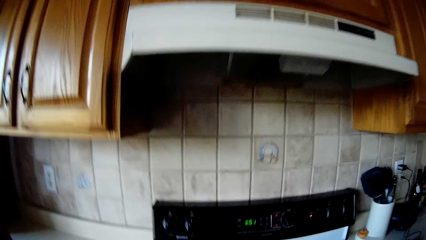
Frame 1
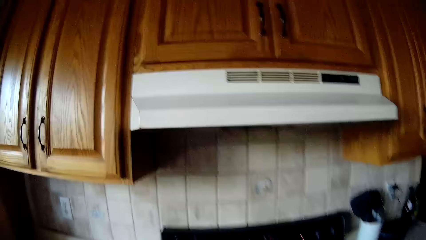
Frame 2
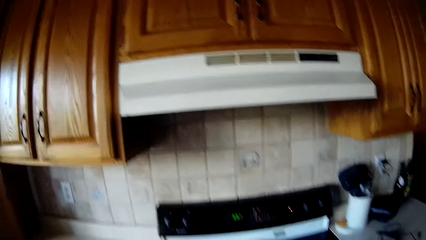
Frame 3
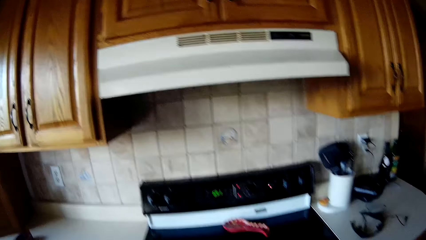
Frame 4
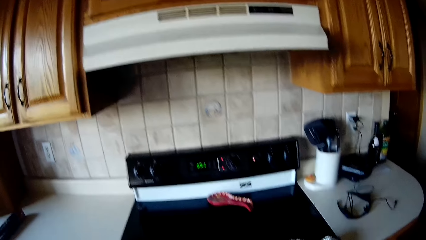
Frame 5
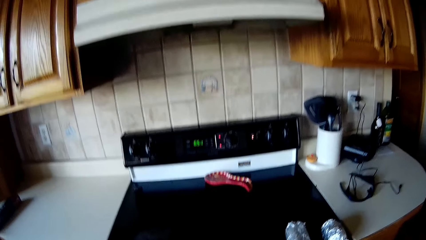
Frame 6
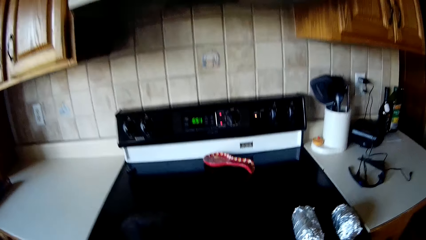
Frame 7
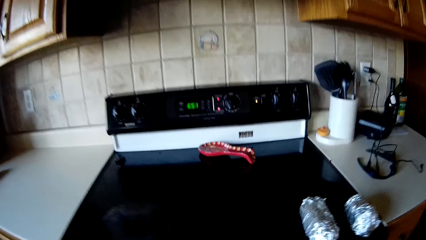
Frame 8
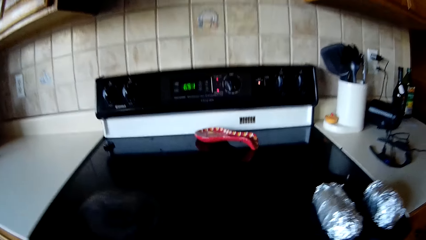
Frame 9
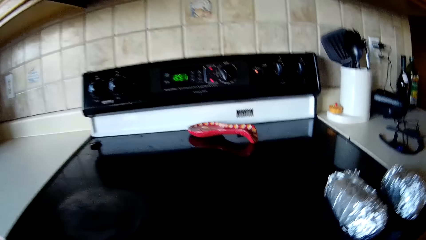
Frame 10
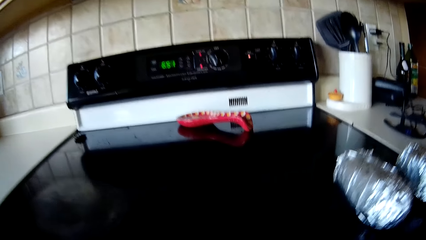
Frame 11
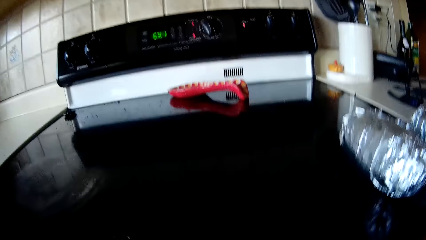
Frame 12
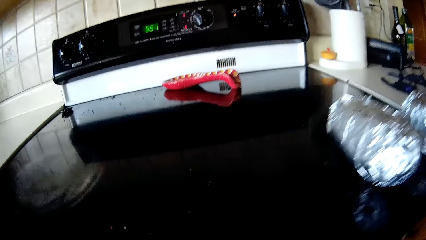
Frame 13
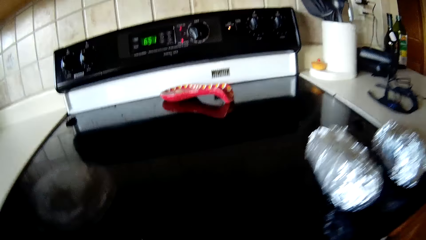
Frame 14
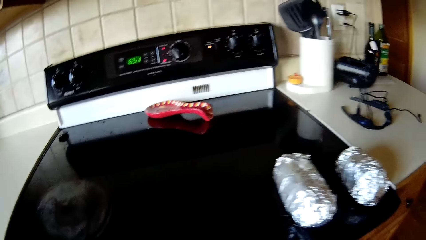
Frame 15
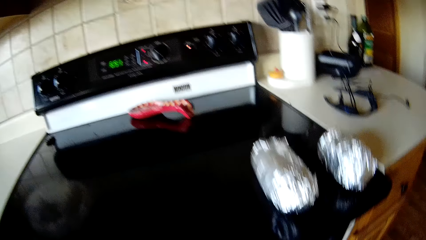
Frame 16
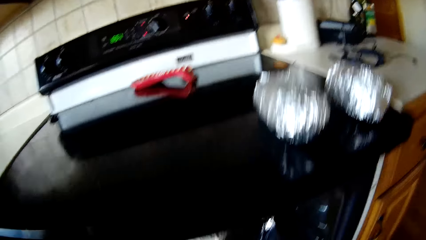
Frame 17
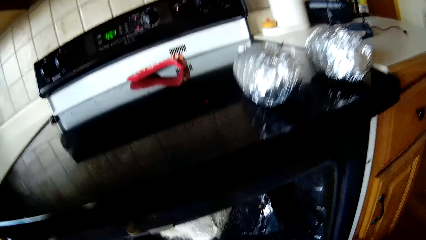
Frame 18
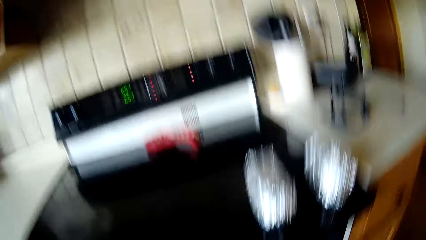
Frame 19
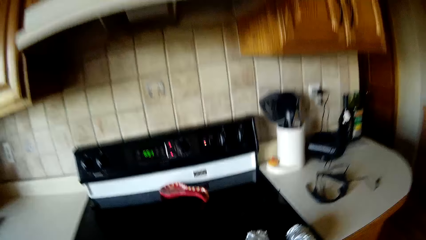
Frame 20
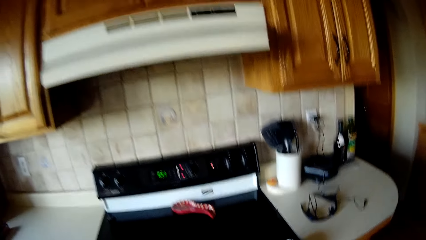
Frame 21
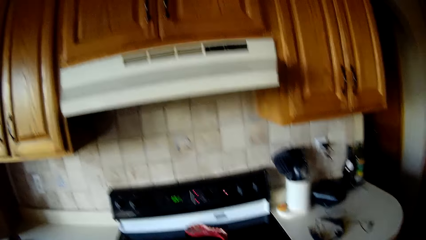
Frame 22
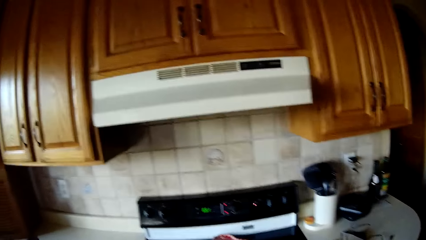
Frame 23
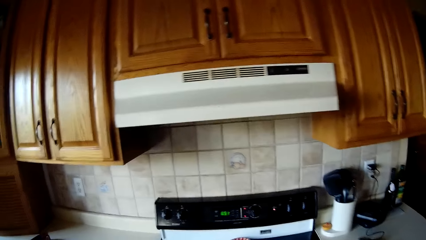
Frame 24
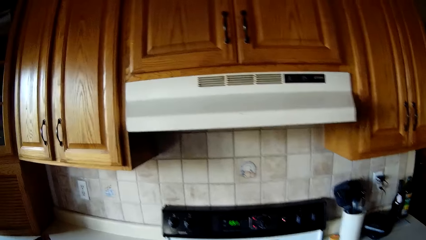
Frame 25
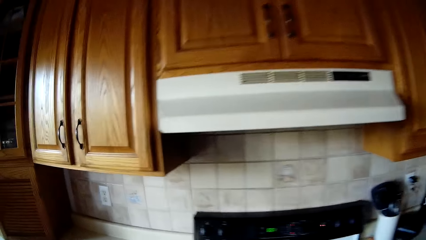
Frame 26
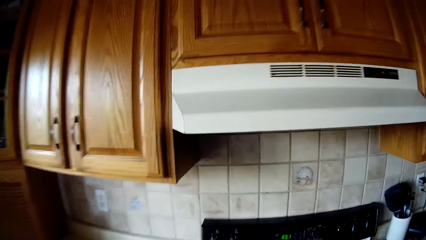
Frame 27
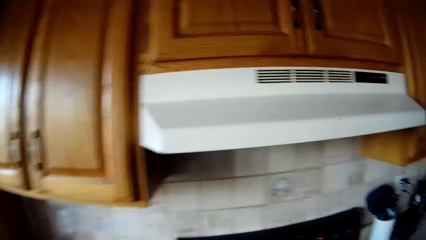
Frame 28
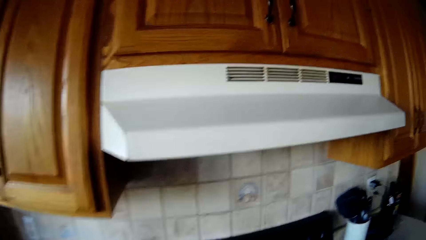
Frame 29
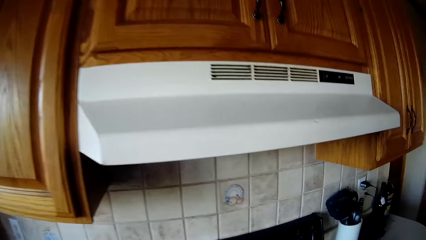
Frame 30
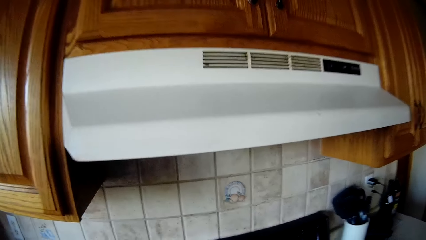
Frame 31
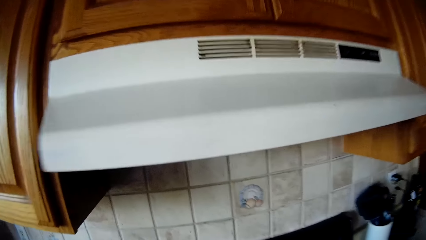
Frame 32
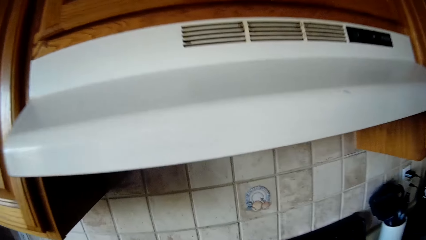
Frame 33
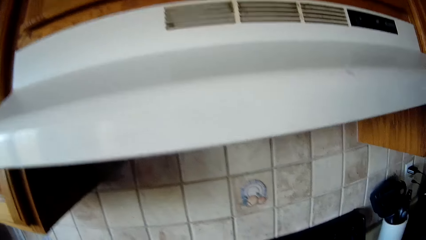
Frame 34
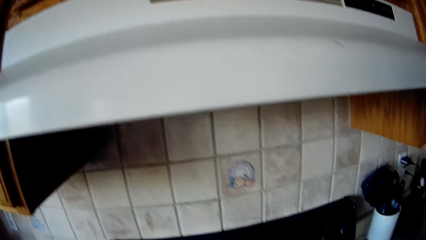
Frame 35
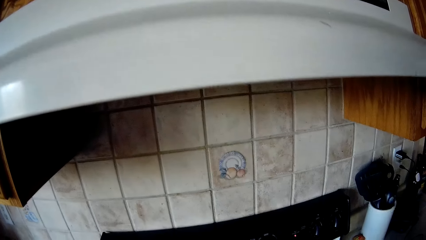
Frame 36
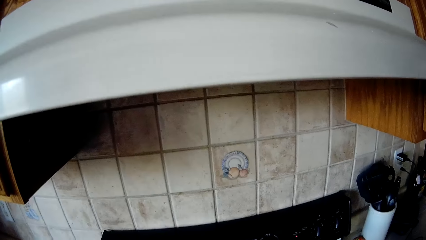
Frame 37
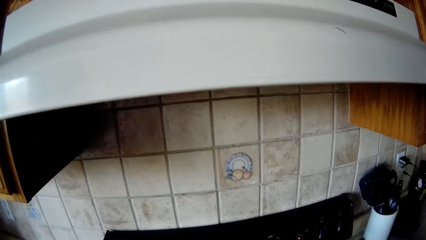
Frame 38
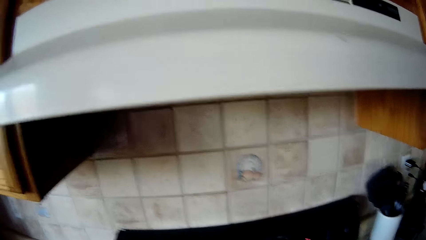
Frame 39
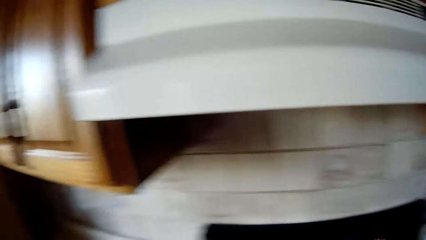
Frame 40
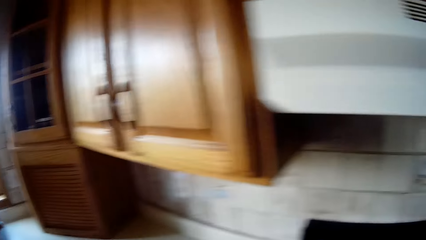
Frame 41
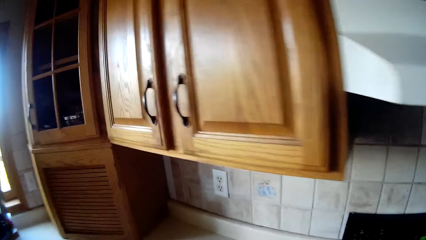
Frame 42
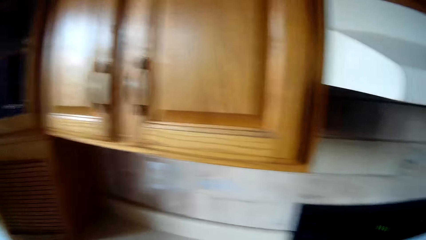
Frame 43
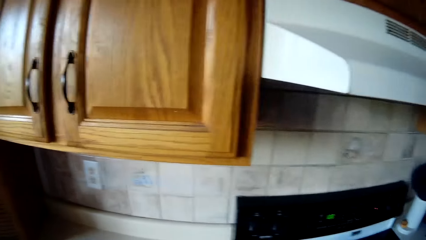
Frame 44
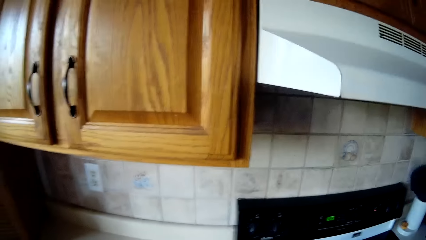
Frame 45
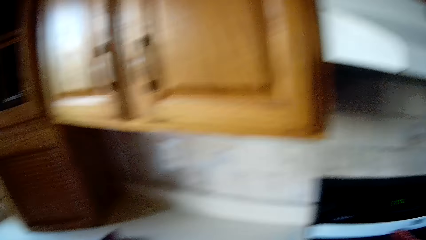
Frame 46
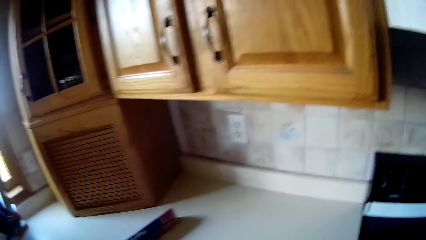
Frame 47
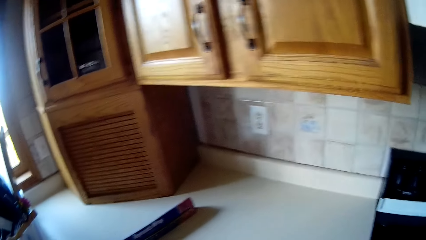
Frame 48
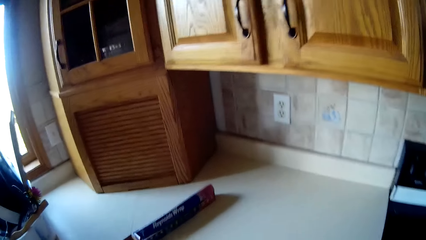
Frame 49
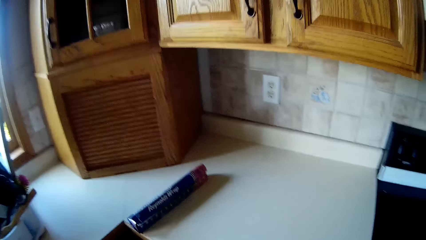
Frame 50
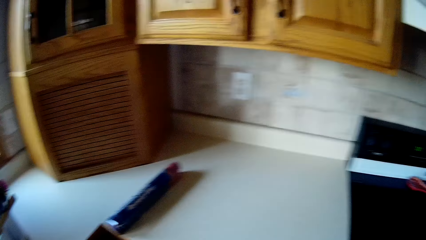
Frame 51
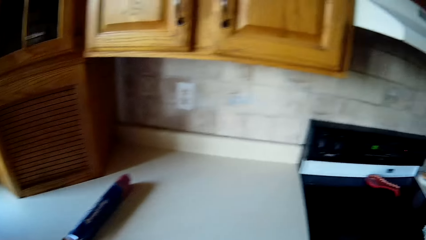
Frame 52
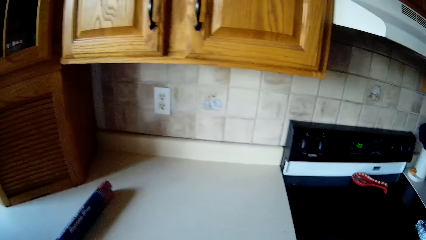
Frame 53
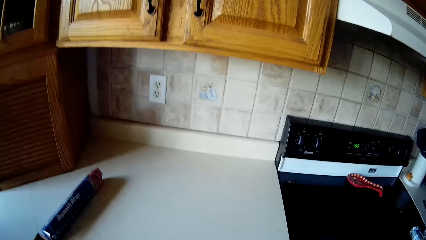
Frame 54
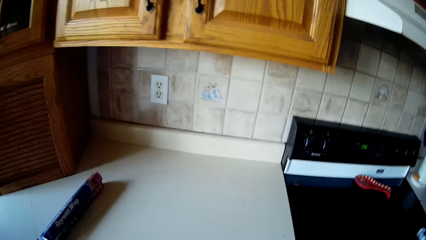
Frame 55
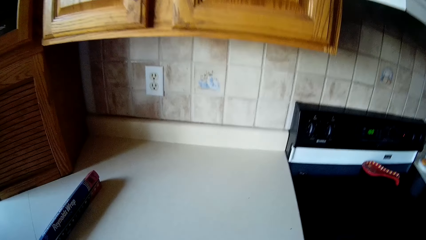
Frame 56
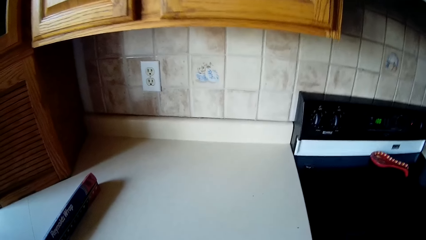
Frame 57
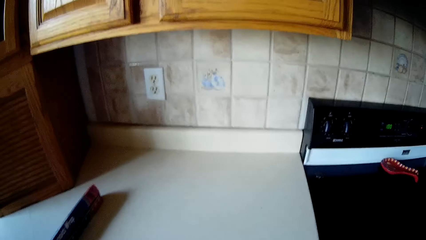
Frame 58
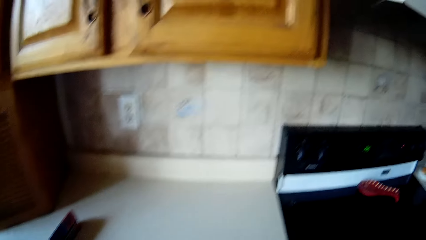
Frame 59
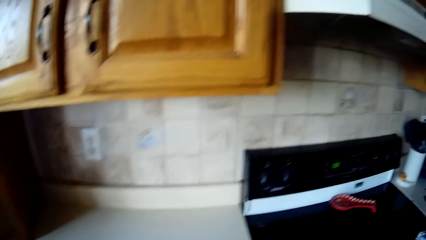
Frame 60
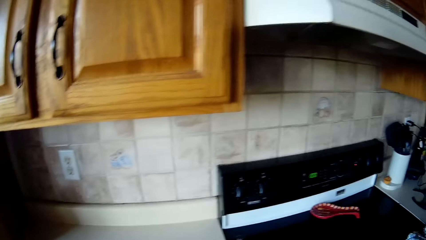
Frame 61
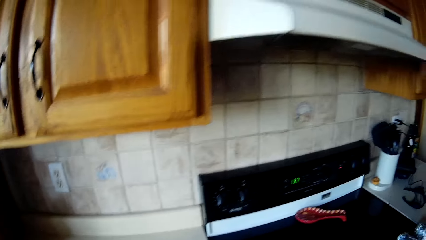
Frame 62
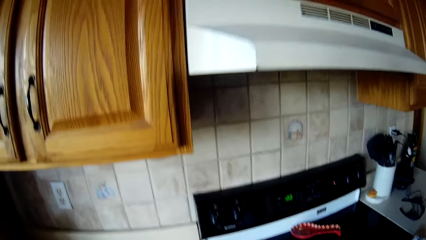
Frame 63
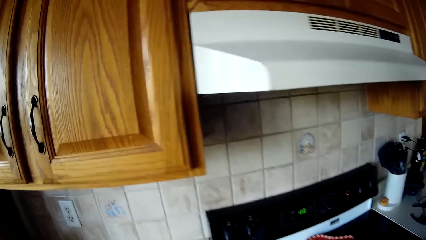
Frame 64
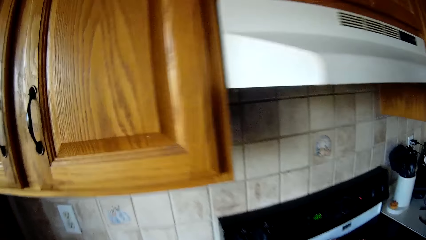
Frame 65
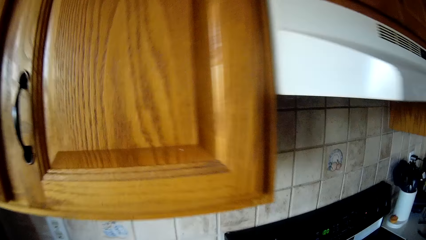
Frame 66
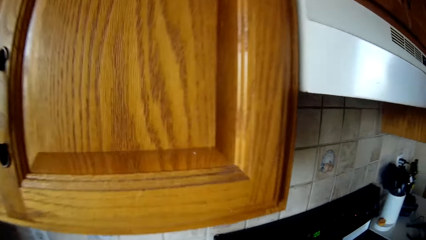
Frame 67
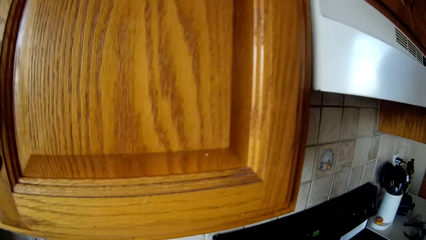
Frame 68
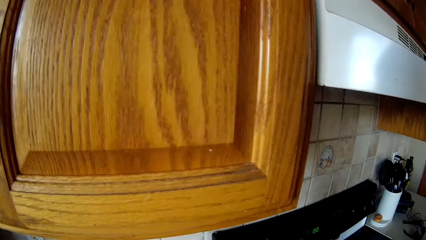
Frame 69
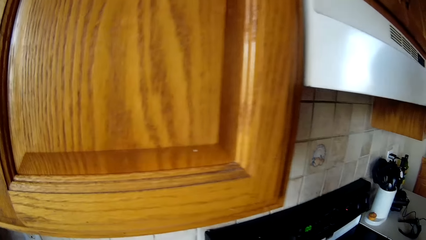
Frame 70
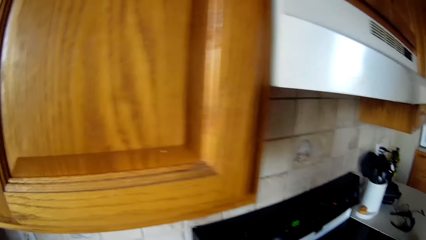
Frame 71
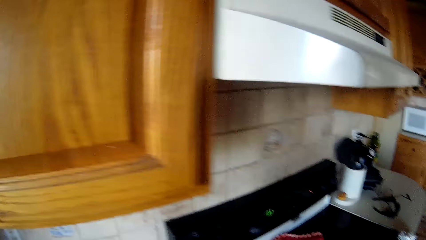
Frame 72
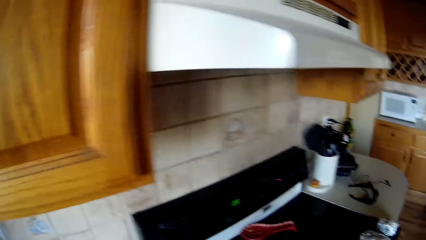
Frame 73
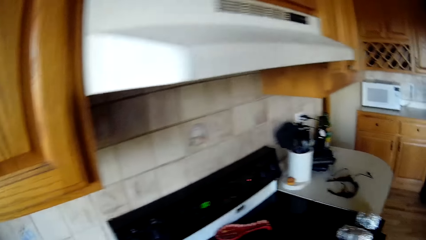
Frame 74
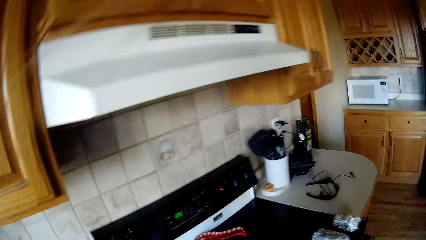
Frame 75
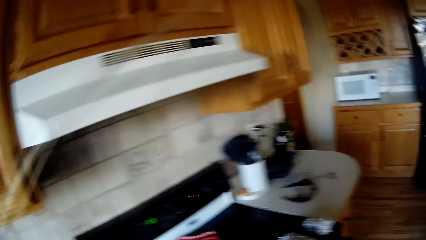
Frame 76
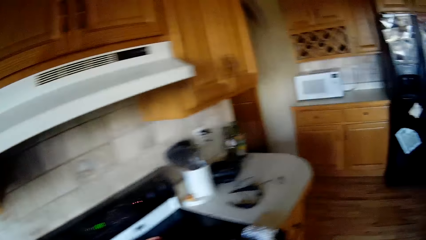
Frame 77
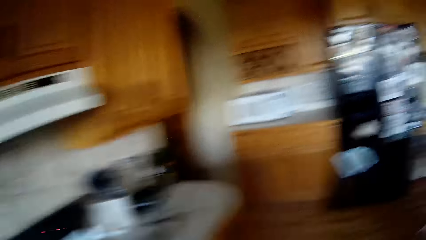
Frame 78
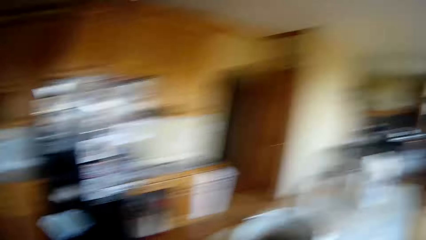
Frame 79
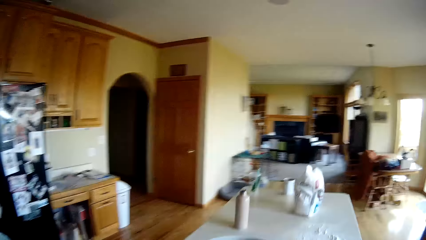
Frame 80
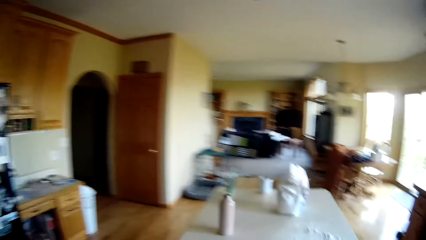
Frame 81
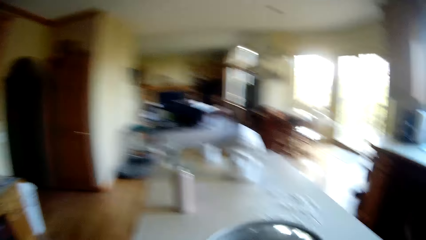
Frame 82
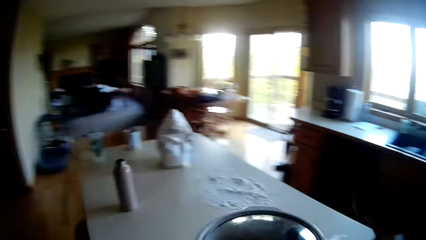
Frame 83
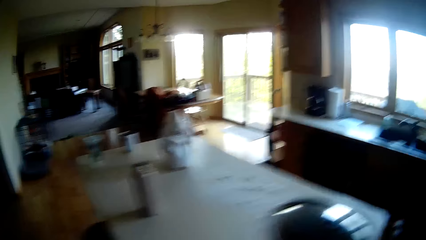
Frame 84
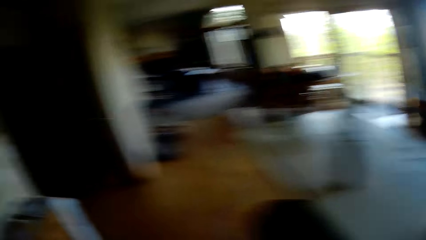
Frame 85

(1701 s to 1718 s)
The camera wearer looks around.
